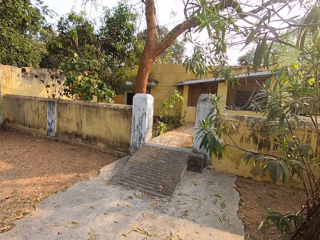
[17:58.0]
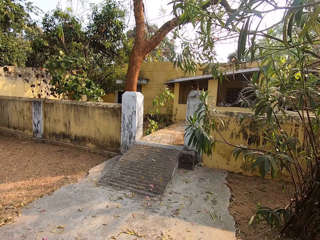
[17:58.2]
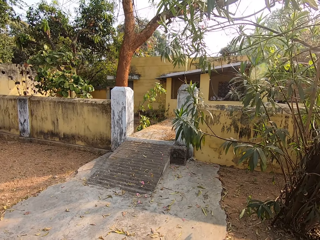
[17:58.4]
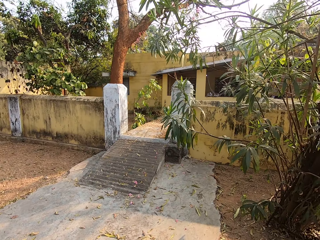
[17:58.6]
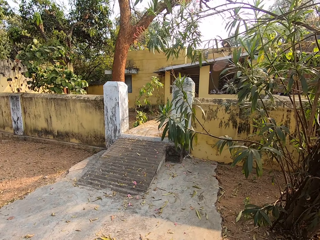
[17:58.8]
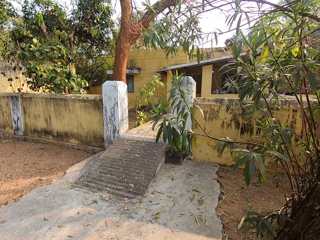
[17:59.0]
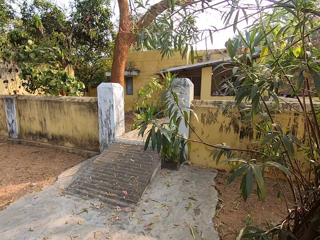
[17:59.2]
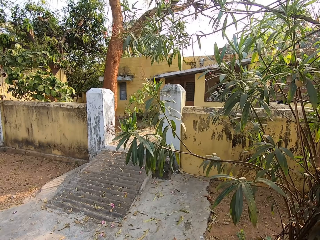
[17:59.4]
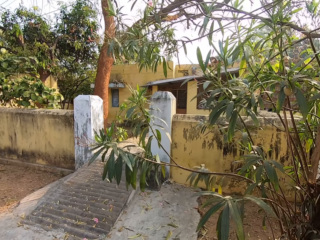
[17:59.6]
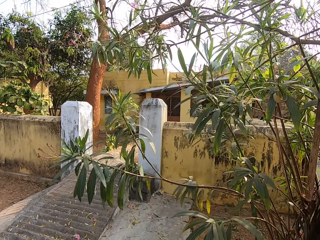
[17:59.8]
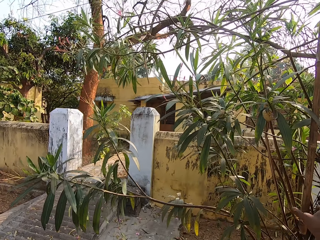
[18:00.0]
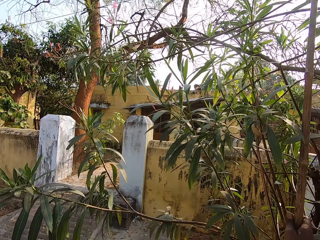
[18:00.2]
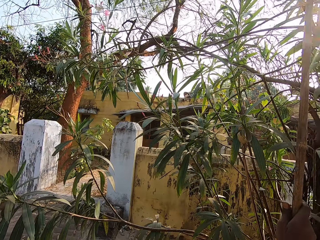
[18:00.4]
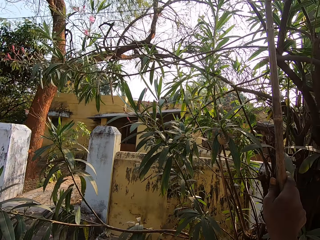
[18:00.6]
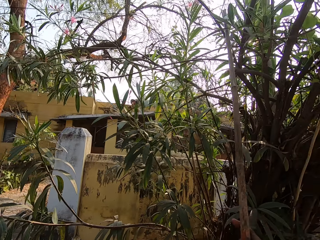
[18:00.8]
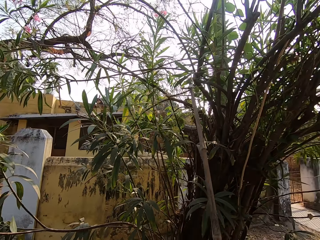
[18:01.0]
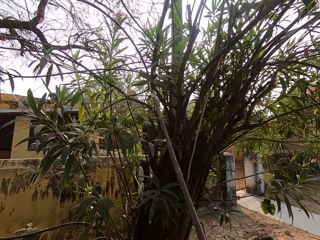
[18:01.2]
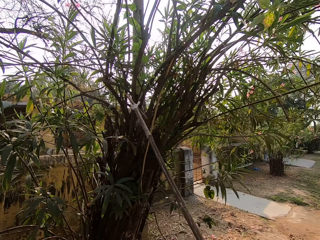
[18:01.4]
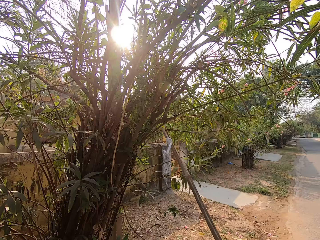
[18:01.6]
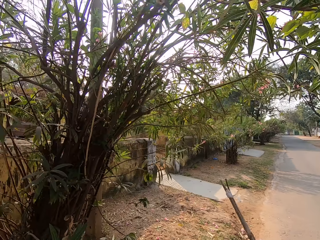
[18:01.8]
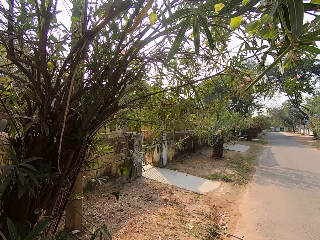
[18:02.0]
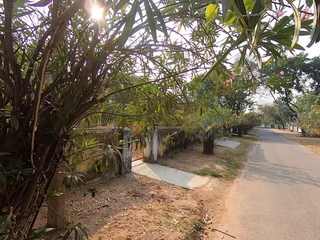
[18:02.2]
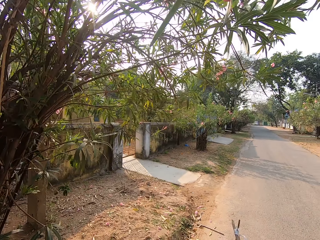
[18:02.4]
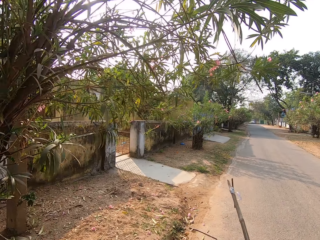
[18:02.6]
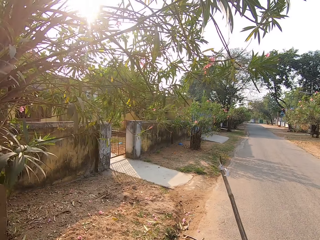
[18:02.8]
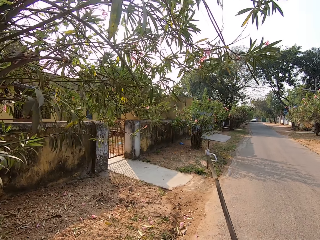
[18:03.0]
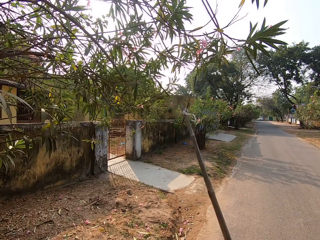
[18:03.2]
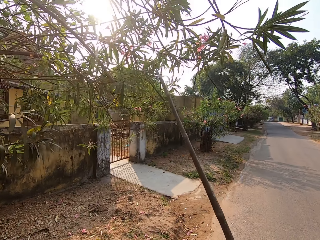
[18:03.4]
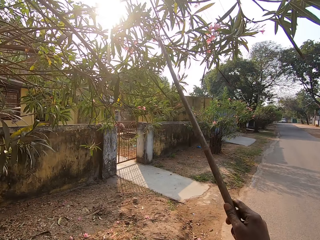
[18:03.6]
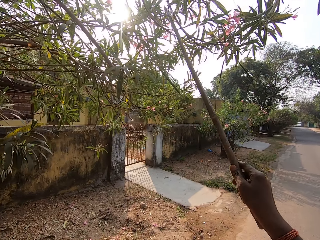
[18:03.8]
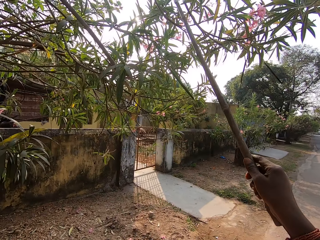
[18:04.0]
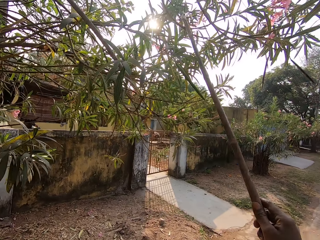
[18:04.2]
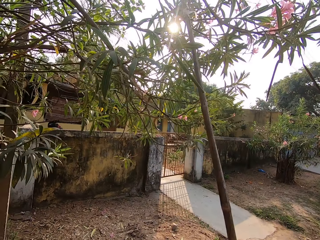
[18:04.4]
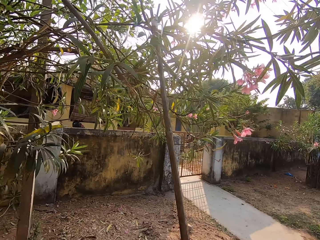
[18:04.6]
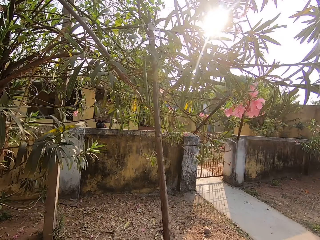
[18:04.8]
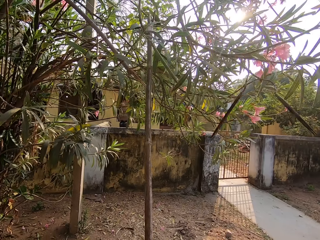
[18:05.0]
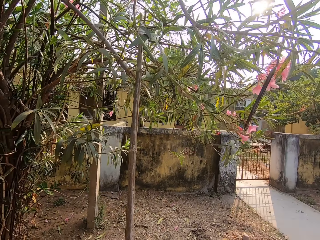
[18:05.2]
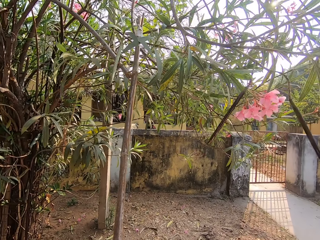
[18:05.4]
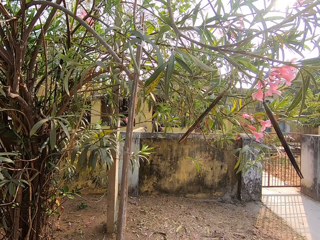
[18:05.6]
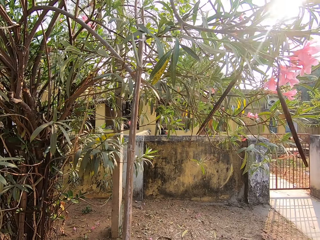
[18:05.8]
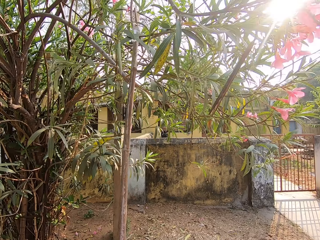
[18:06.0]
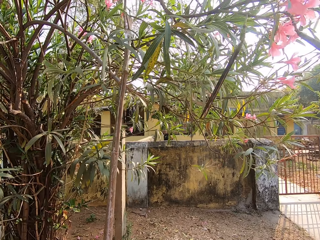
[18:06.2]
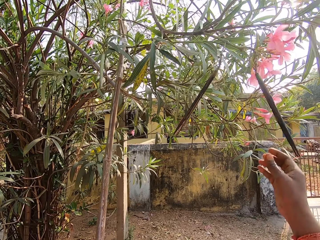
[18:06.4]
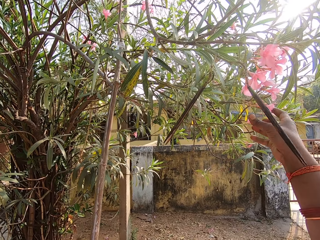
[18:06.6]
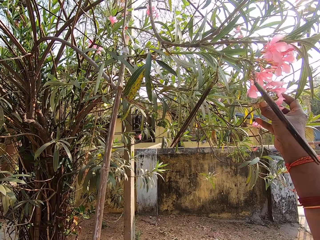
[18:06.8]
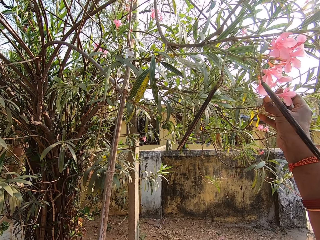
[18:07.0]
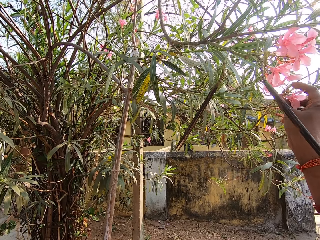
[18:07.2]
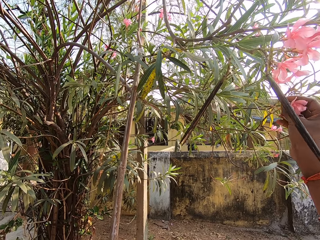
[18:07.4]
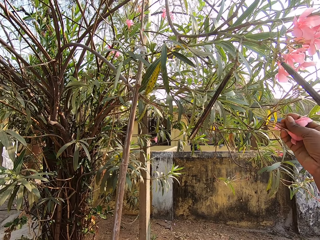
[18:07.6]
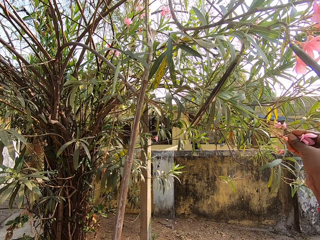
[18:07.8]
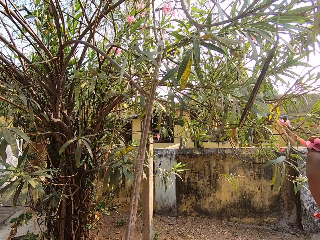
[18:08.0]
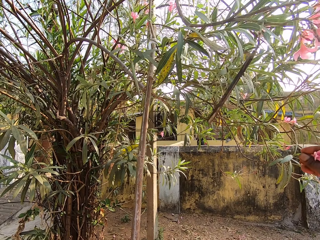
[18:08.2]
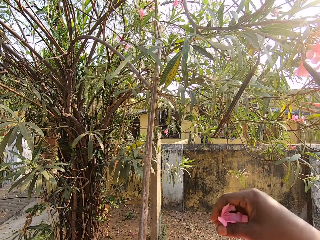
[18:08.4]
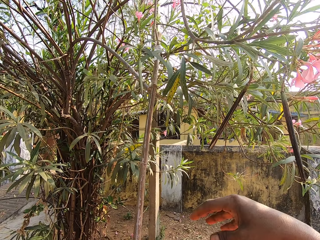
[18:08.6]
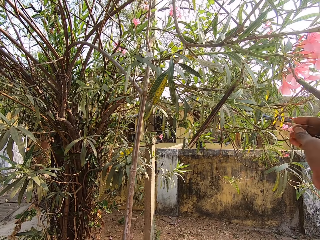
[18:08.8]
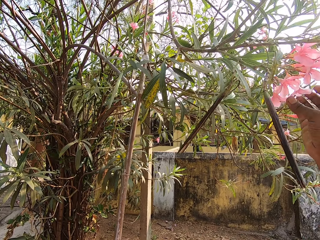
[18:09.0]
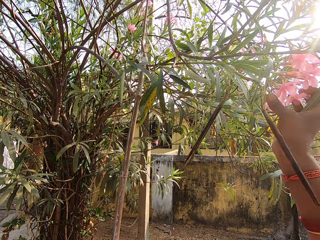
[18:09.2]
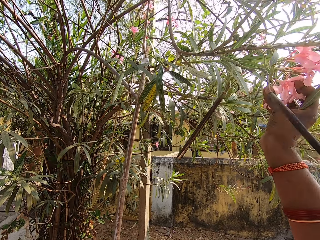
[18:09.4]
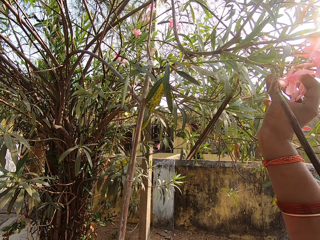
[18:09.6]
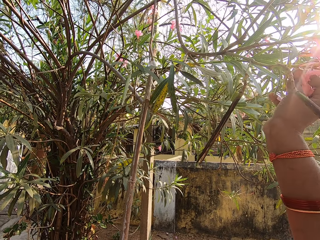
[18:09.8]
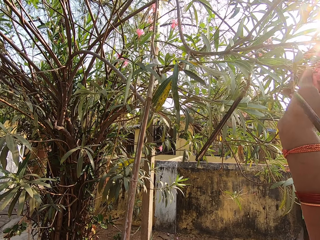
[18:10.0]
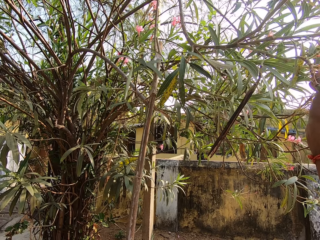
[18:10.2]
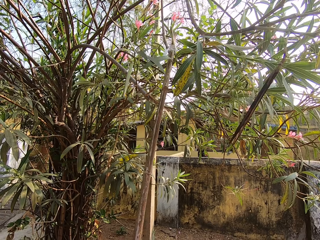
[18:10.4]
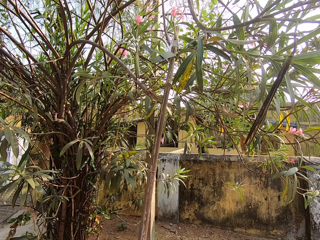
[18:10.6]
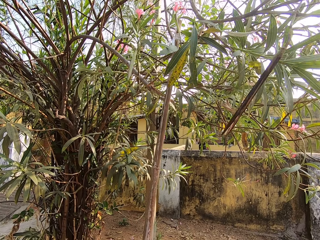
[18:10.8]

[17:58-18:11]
The camera wearer removes the stick from the tree with his right hand. He pulls the tree branch with the stick in his right hand. He plucks flowers with the stick or wood pole. He plucks a petal from the tree with his right hand. He places the petal in the basket in his left hand with his right hand. He plucks a petal from the tree with his right hand.

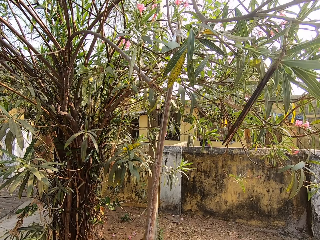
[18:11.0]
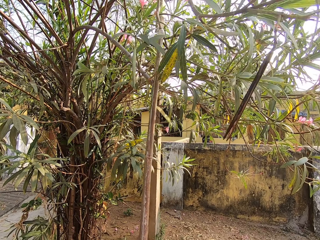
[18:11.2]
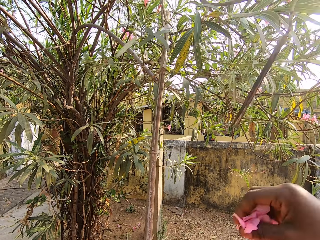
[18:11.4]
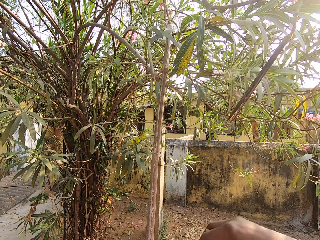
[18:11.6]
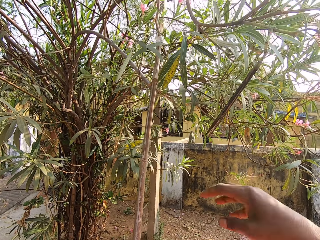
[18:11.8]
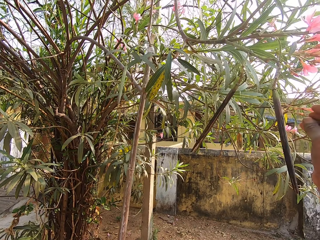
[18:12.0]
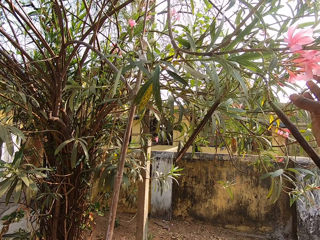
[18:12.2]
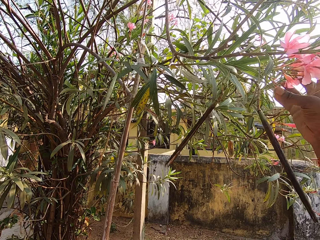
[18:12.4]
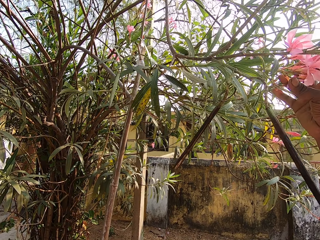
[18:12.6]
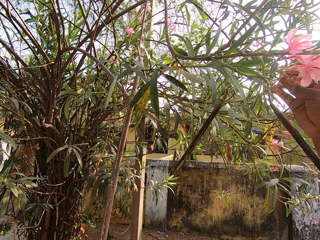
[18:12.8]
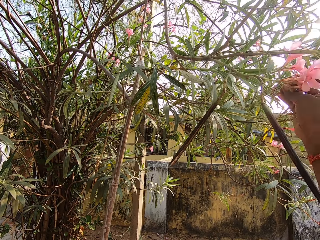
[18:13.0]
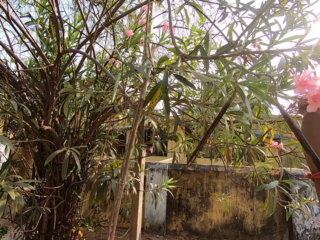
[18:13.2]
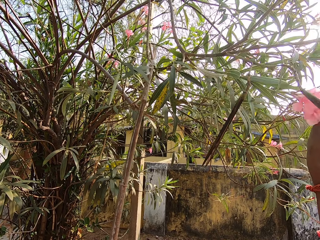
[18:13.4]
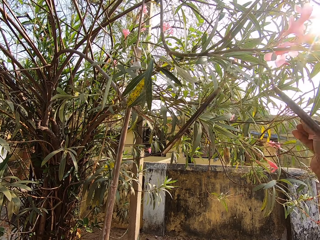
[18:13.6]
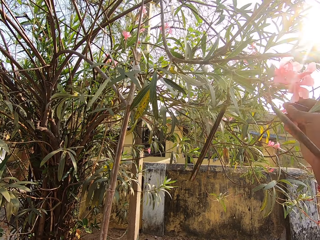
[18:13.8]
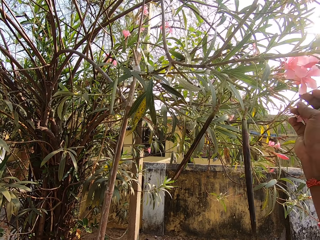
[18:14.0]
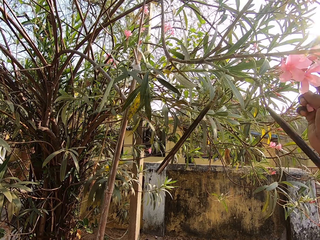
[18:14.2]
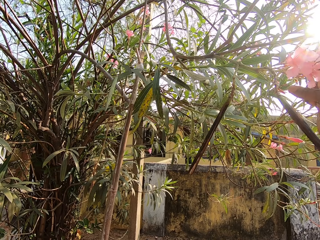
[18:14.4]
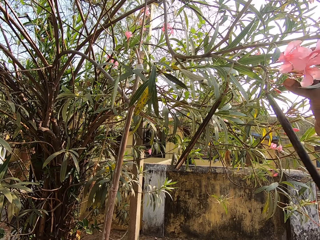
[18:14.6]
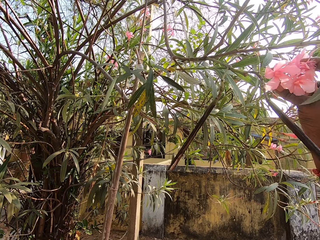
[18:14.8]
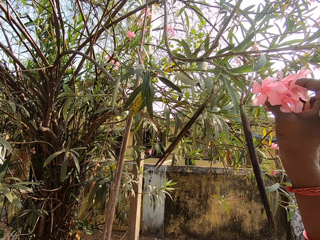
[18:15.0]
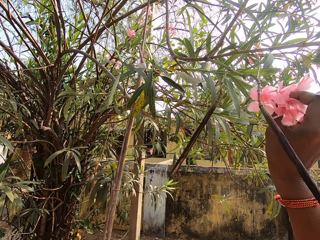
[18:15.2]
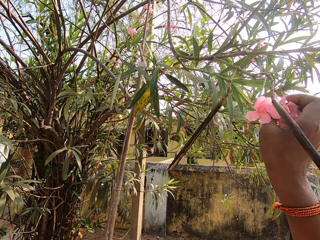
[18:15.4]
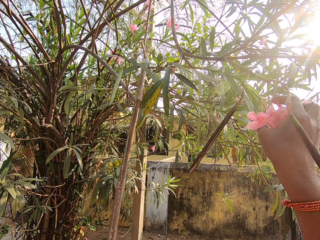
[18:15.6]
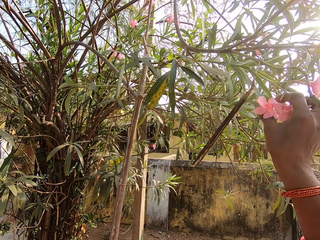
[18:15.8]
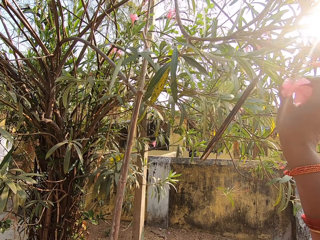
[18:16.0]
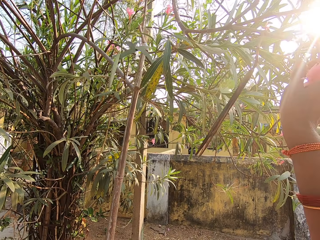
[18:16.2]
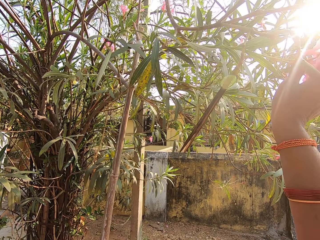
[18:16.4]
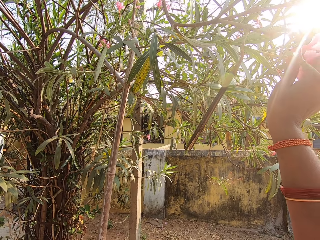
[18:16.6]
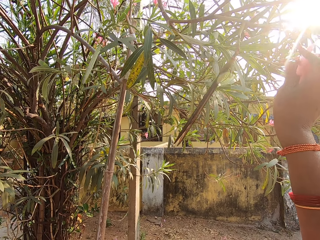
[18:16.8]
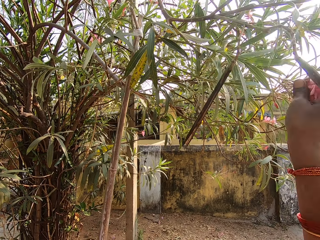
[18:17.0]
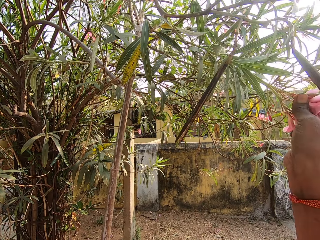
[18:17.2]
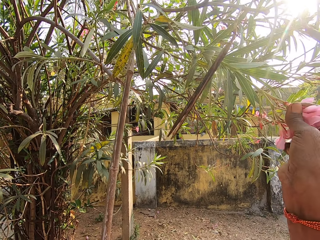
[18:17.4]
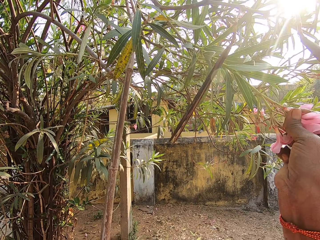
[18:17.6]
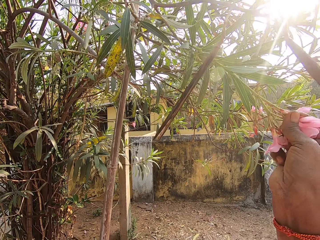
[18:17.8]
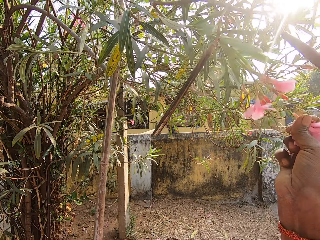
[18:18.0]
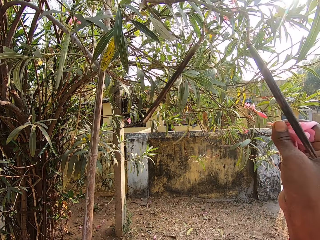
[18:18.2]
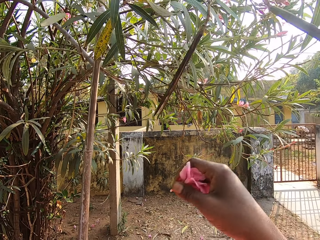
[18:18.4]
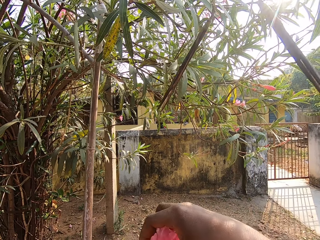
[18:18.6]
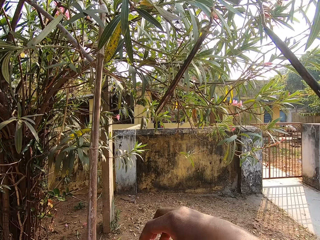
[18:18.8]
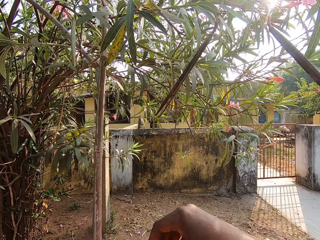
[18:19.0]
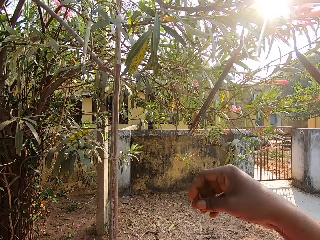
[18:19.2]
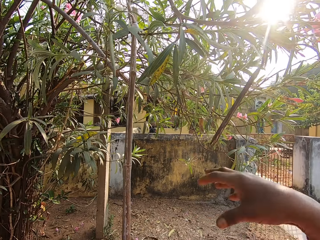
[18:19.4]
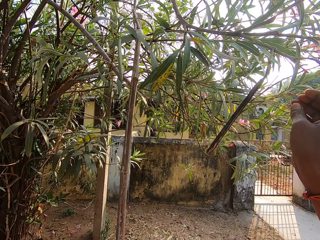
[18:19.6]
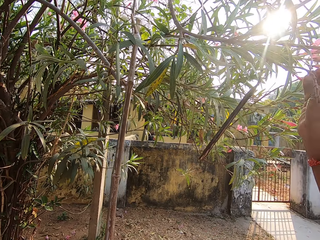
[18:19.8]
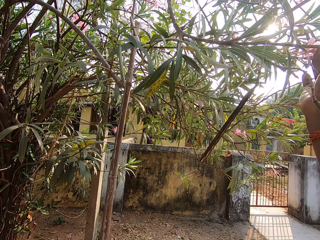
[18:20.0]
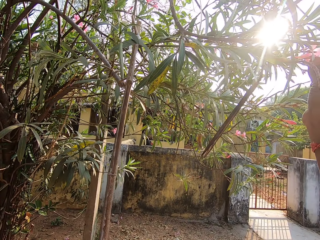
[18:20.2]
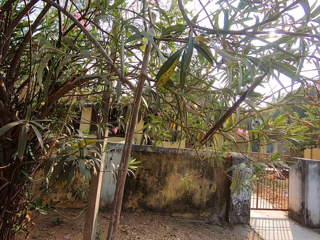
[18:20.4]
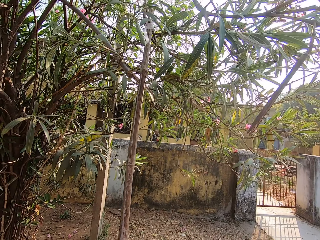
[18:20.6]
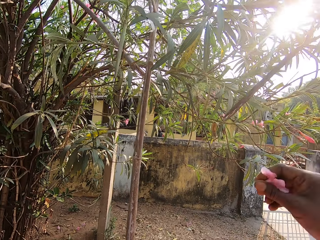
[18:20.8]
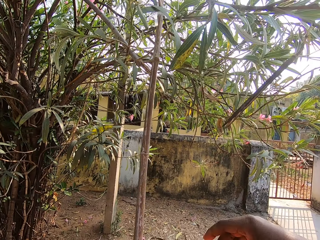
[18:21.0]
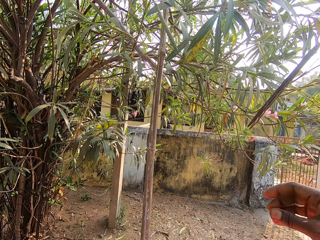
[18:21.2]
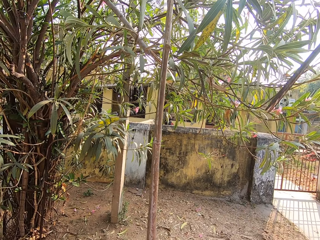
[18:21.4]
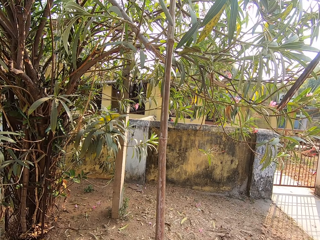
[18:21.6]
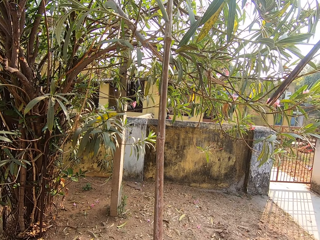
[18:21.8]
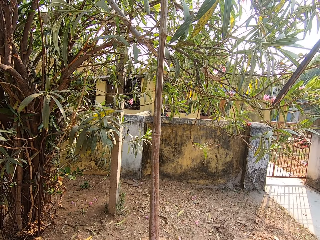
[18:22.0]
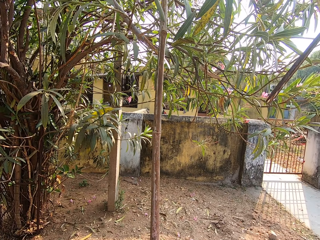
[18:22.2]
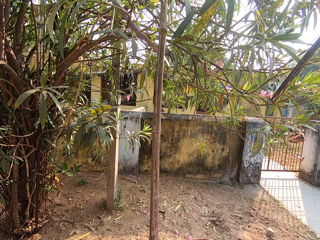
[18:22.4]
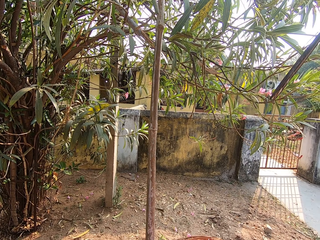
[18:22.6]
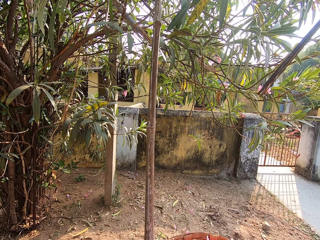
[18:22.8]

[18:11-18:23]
The camera wearer places the petal in the basket in his left hand with his right hand. They pluck petals from the tree with his right hand. They drop the flower petal in the basket with her right hand. They cut a flower petal from the tree with her right hand. They drop the flower petal in the basket with her right hand.
